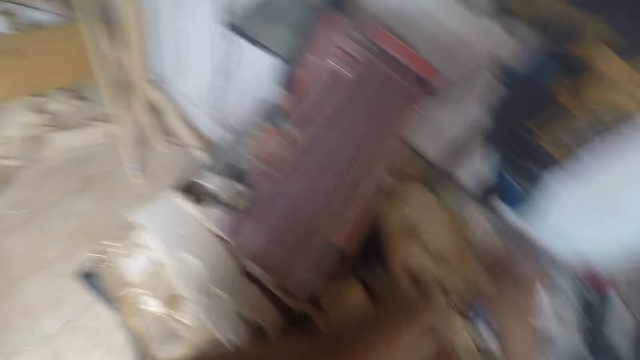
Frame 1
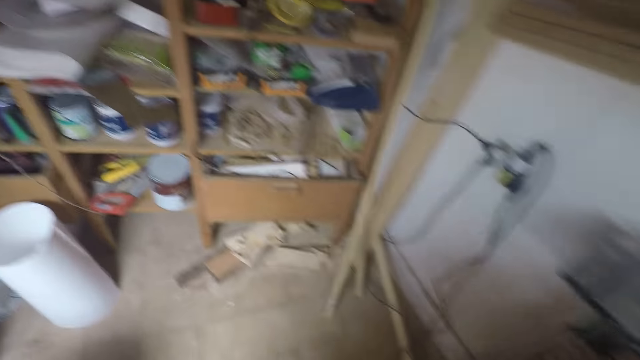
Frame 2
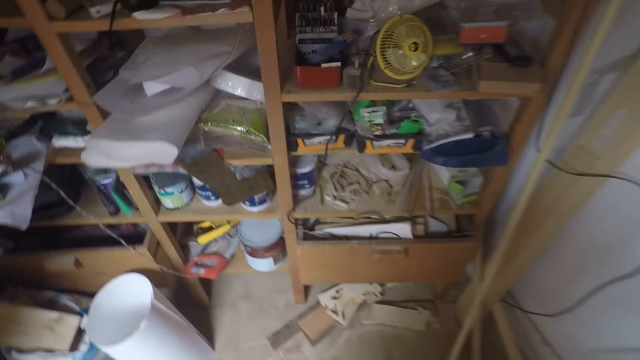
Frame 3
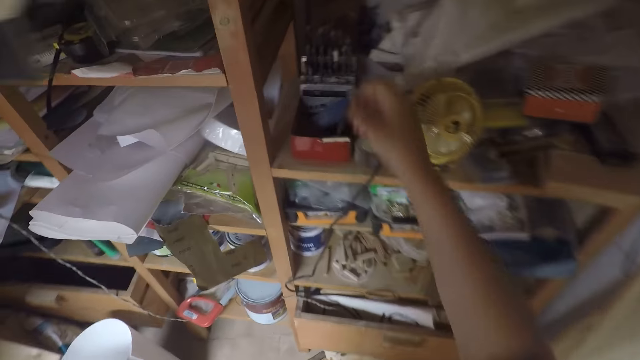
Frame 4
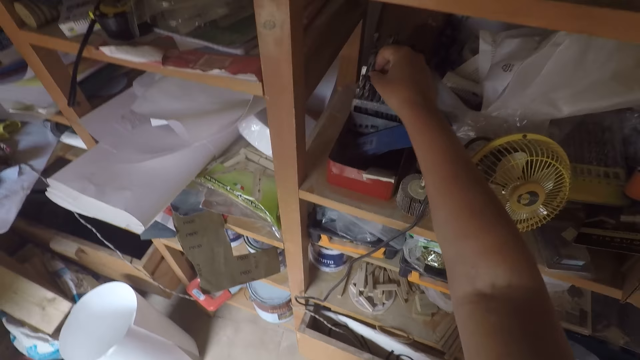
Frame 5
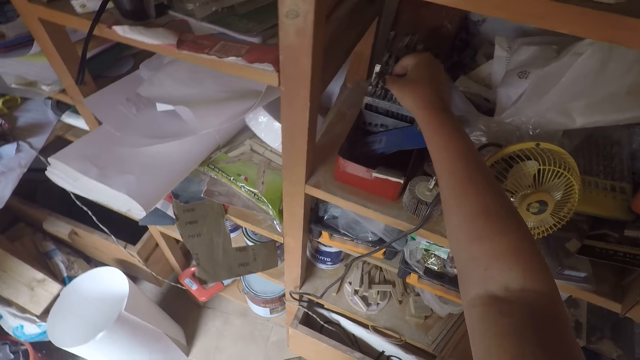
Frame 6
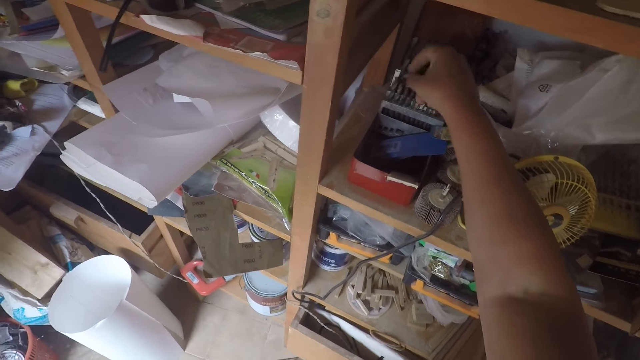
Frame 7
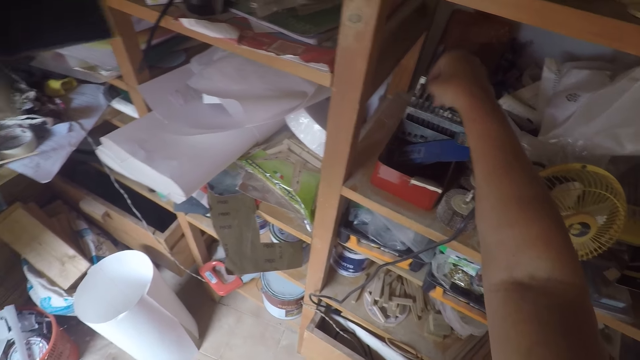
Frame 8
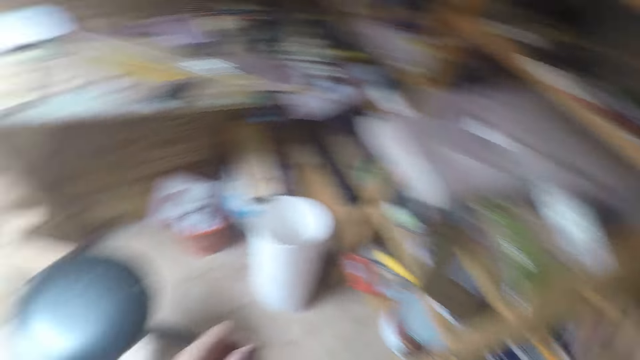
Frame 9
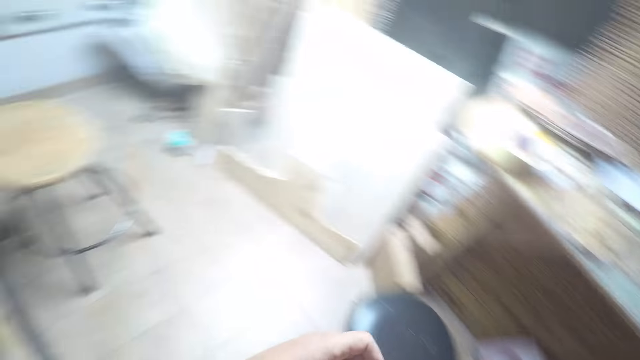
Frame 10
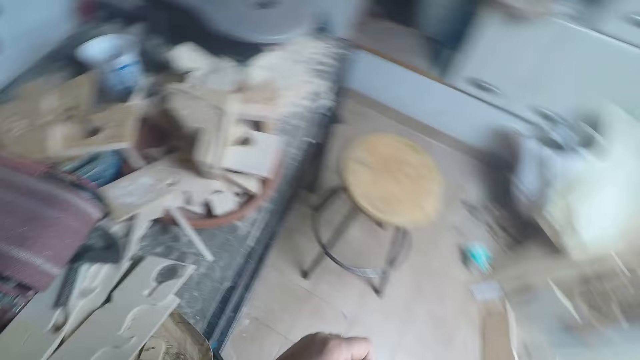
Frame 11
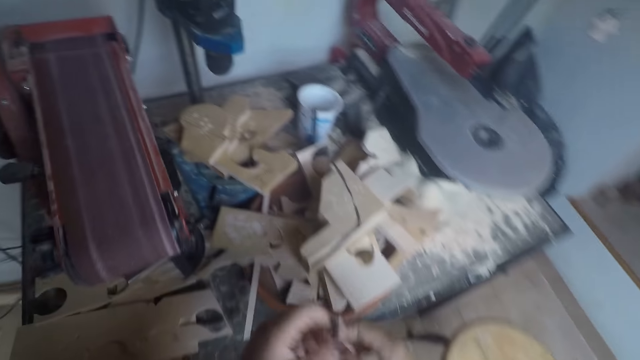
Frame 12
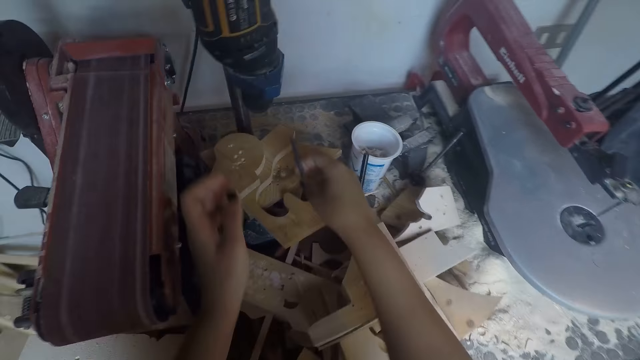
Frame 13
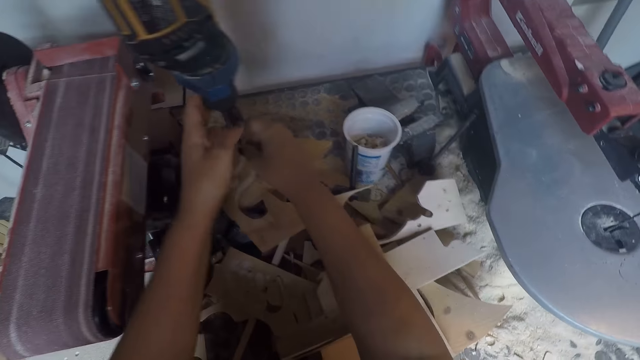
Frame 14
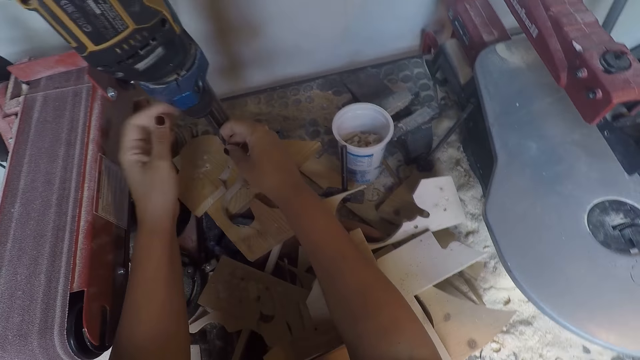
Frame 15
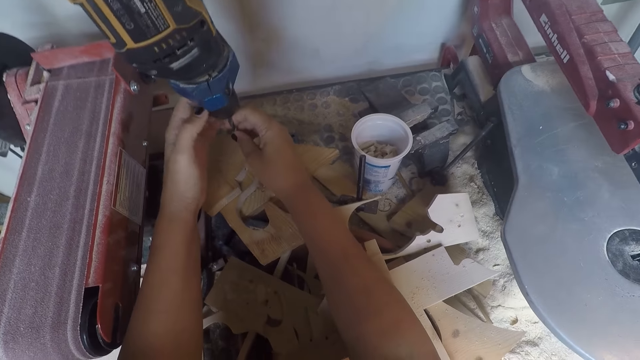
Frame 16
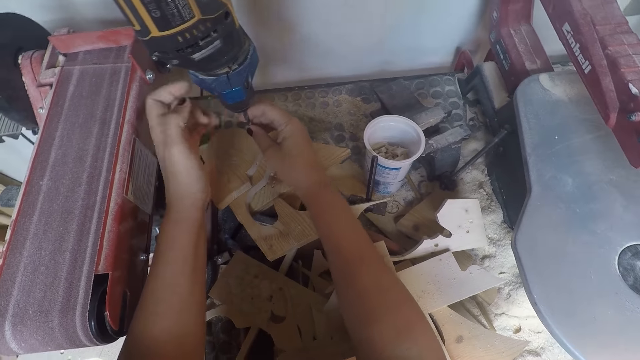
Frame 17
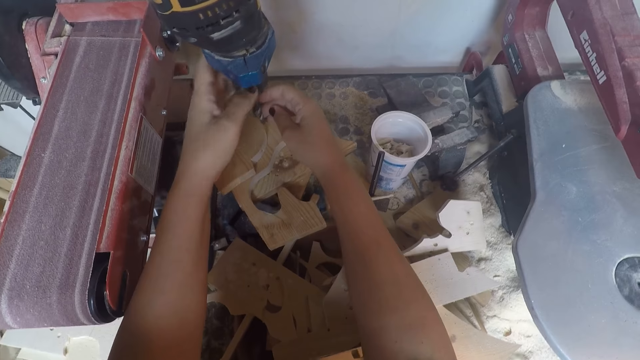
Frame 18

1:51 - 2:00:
The camera wearer walks towards the shelf. He drops the drilling bit on the shelf with his right hand. He takes a drilling bit from the shelf with his right hand. He walks around the workshop. He turns to the drilling machine. He fixes the drilling bit on the chuck of the drilling machine with his two hands.

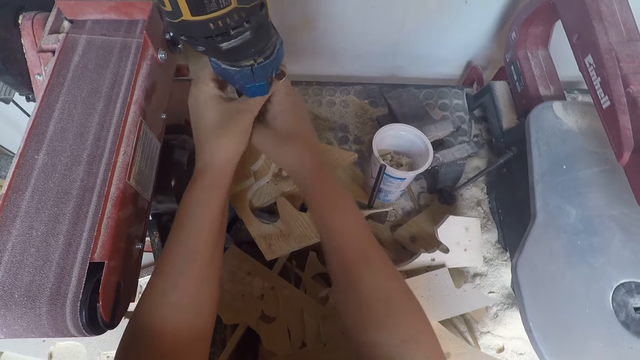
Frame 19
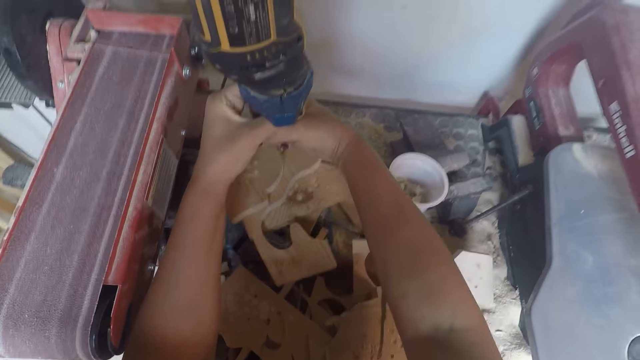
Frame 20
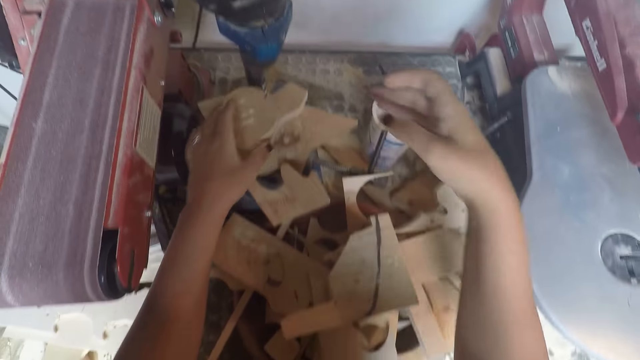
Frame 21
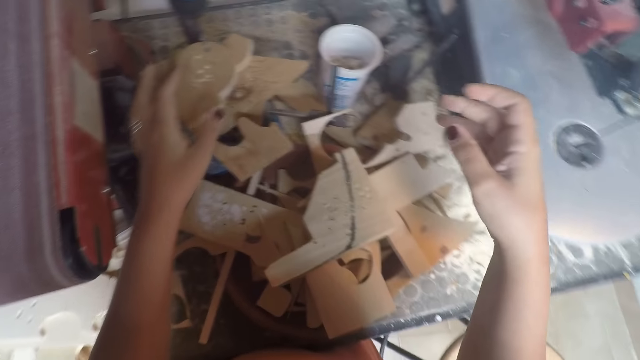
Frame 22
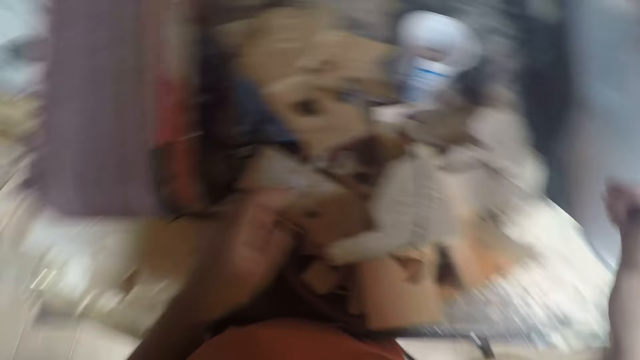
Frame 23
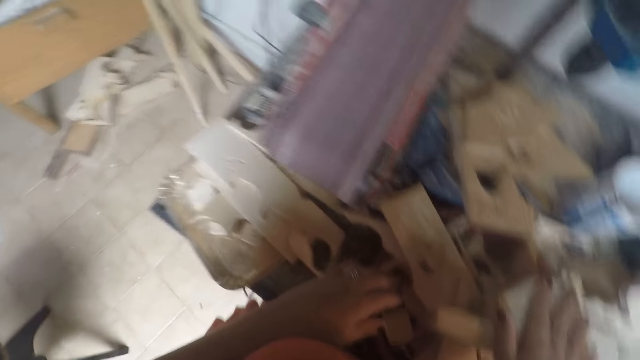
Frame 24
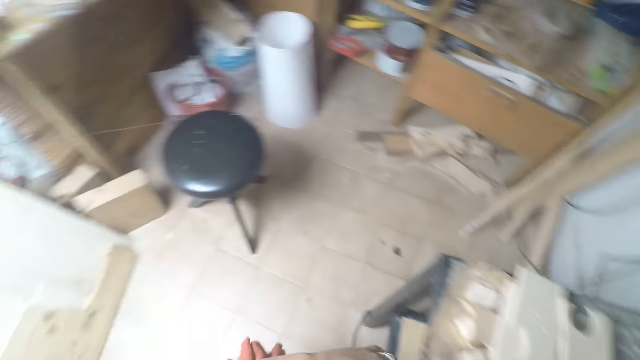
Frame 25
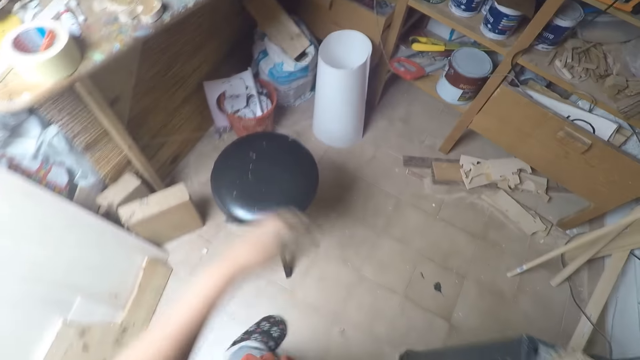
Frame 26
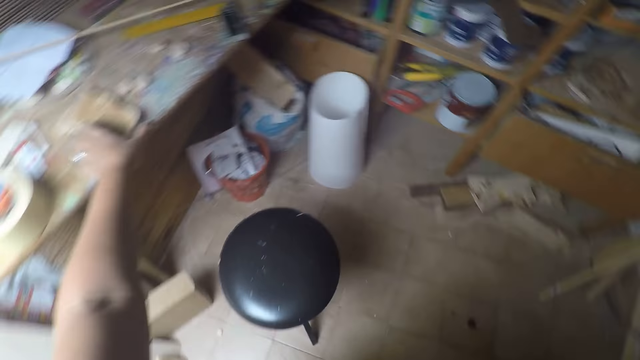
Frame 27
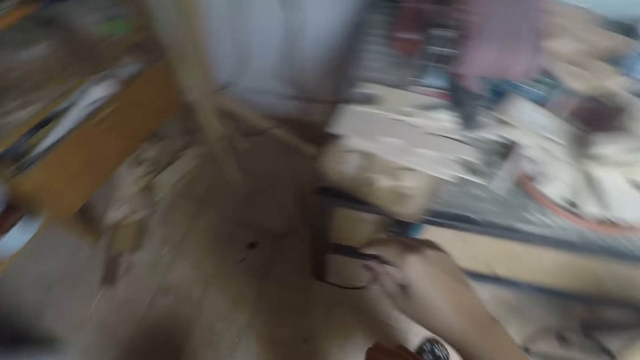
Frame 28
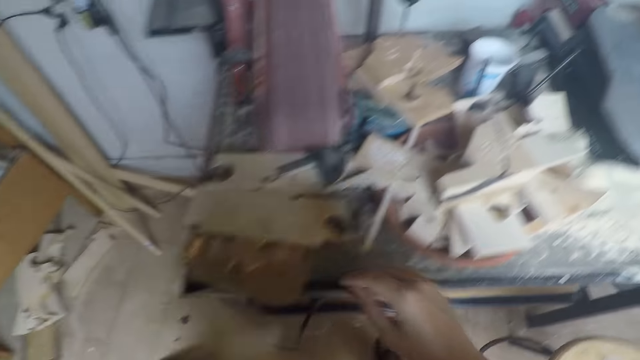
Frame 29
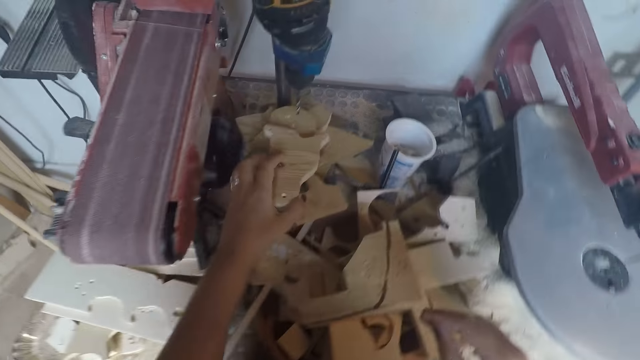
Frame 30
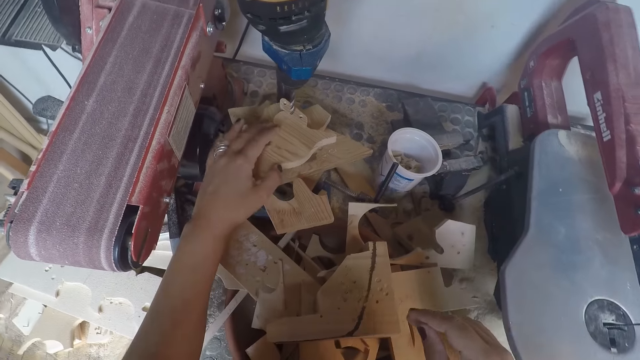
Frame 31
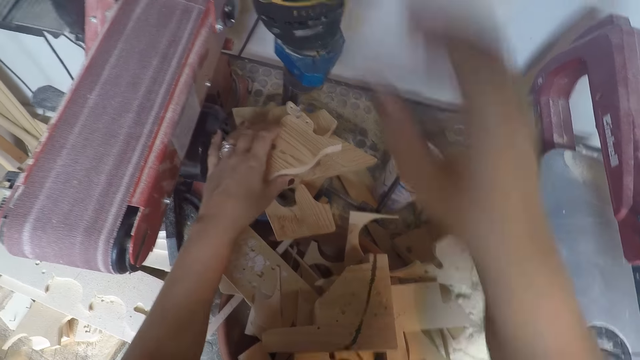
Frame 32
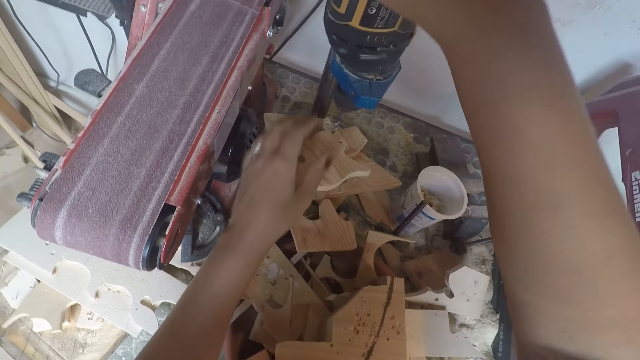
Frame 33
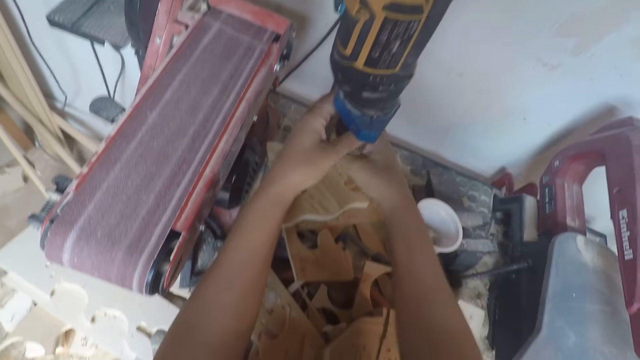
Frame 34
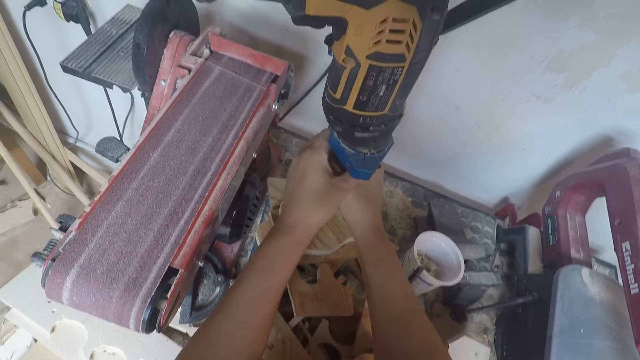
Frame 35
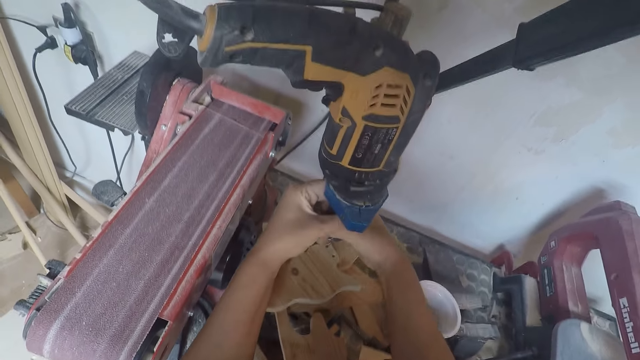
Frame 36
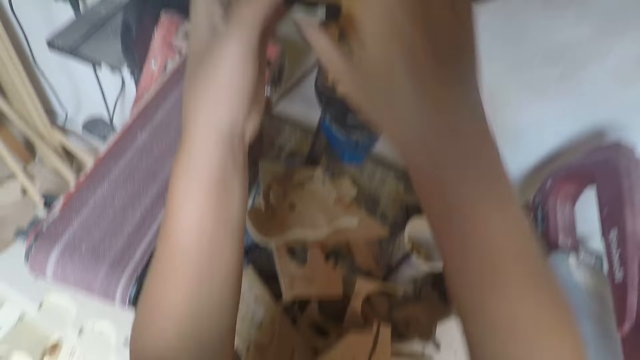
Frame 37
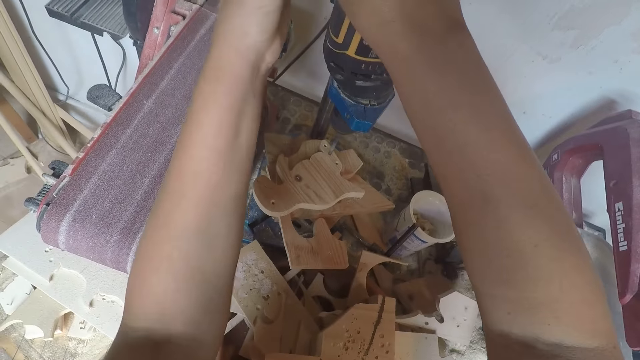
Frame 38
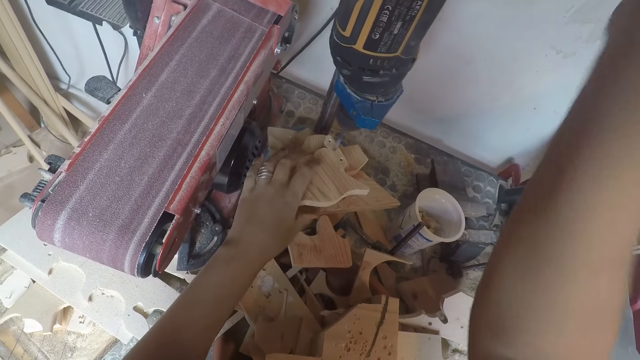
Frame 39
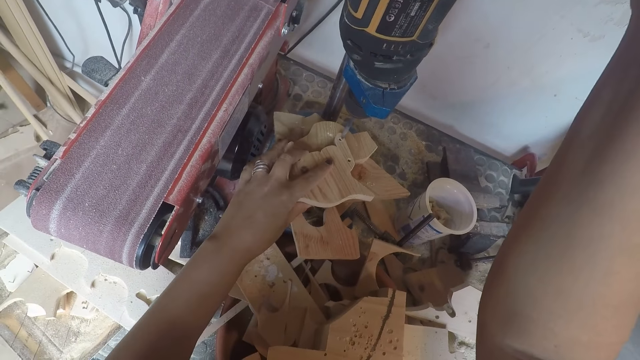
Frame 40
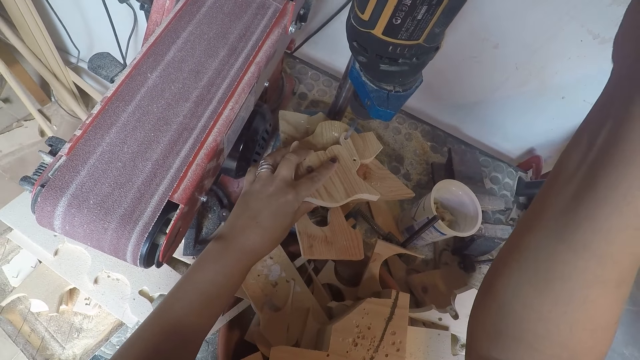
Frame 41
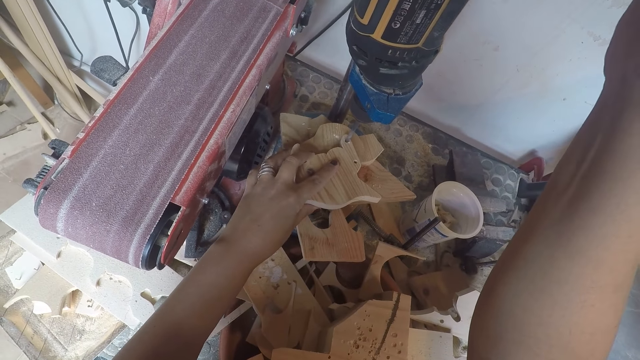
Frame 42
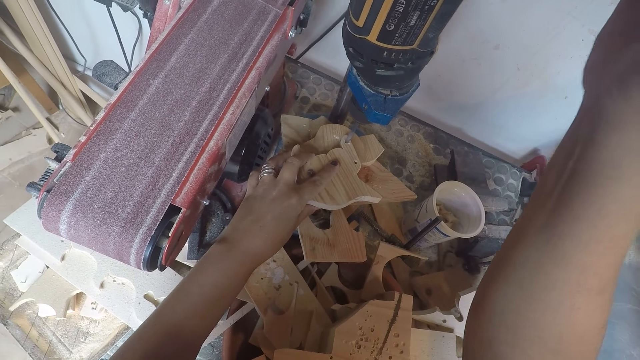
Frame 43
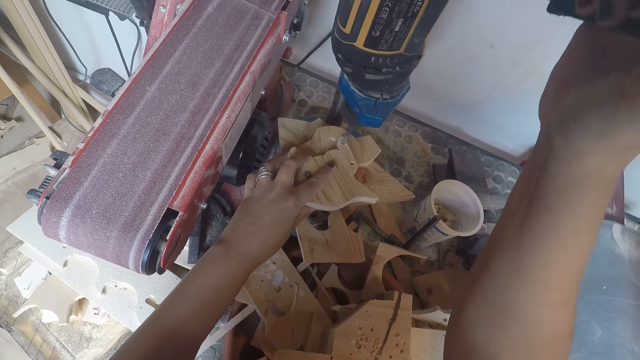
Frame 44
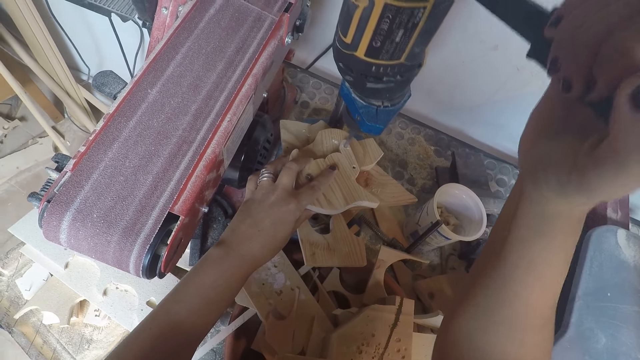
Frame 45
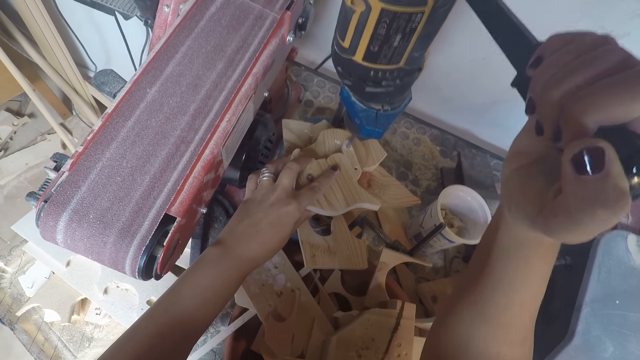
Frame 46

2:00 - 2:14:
The camera wearer adjusts the wood on the drilling machine with his left hand. He looks around the workshop. He turns to the table behind him. He picks up a wood from the table with his left hand. He drops the wood on the drilling machine with his left hand. He holds the head of the drilling machine with his right hand. He adjusts the chuck on the drilling machine with his two hands. He ties the drill bit. He touches the head of the drilling machine with his two hands. He adjusts the wood on the drilling machine with his left hand. He drills a hole on the wooden model with the drilling machine.
